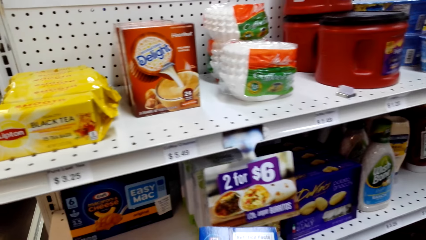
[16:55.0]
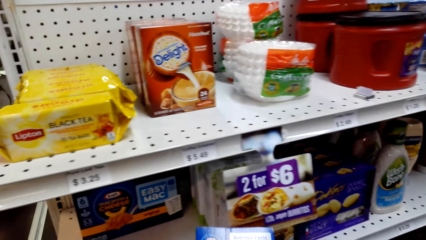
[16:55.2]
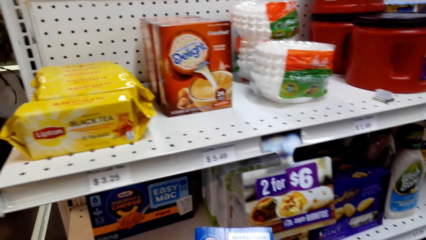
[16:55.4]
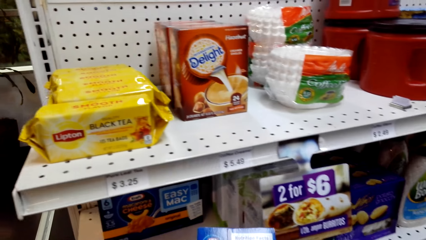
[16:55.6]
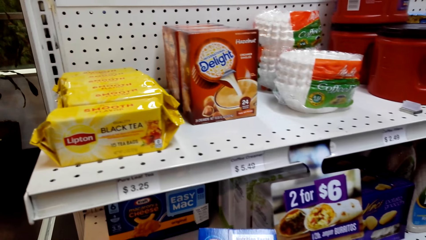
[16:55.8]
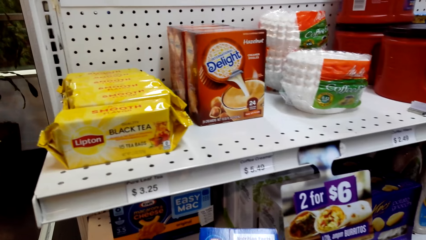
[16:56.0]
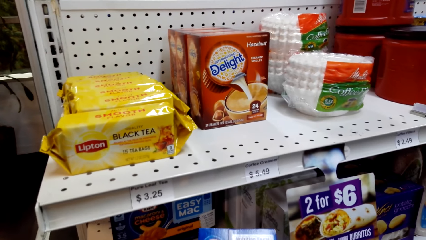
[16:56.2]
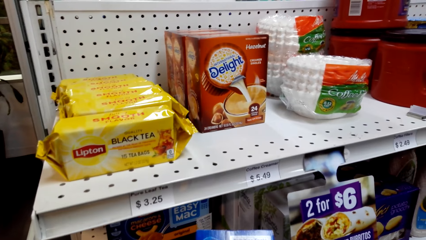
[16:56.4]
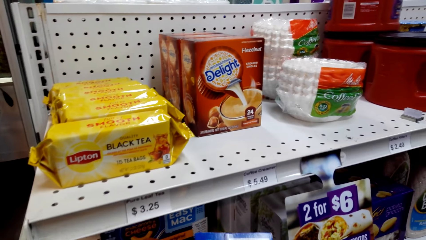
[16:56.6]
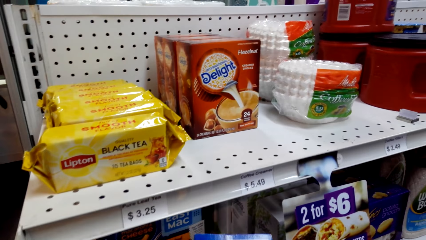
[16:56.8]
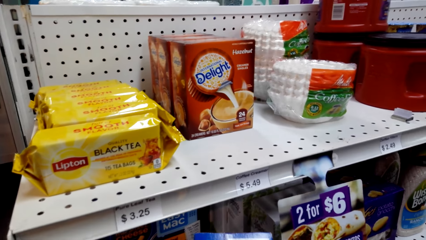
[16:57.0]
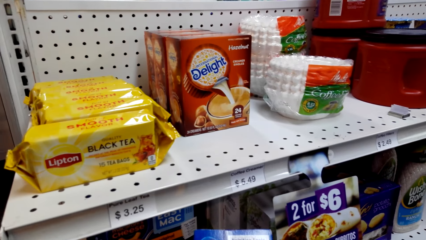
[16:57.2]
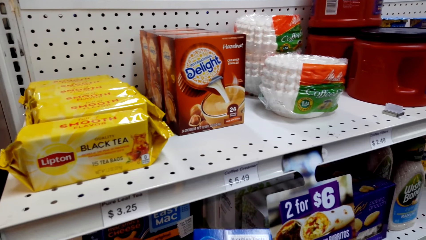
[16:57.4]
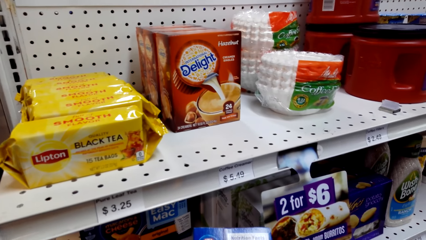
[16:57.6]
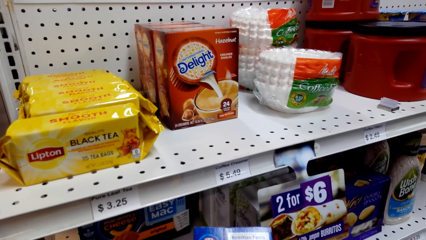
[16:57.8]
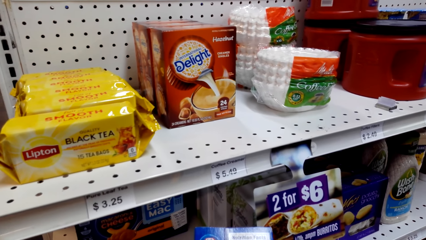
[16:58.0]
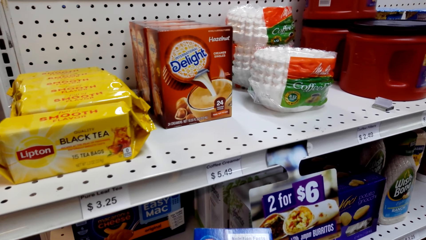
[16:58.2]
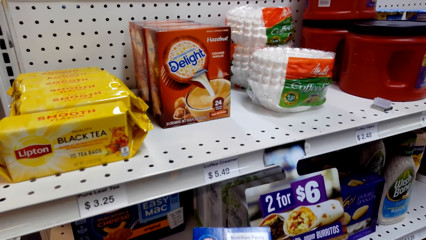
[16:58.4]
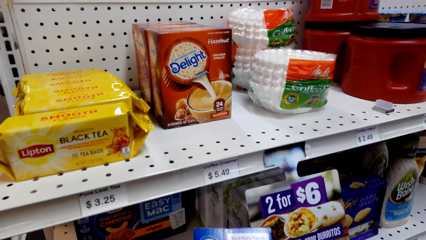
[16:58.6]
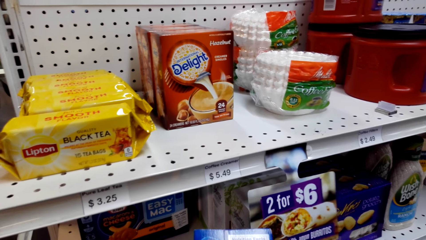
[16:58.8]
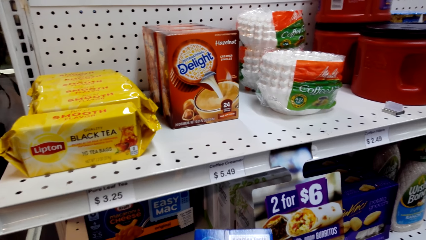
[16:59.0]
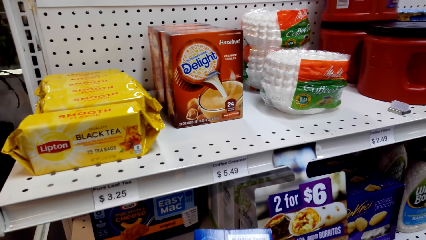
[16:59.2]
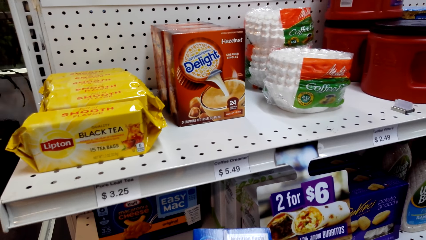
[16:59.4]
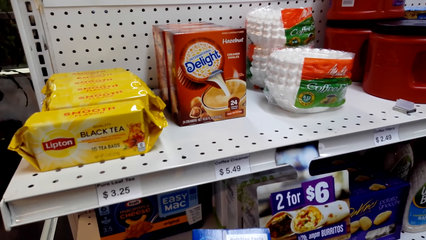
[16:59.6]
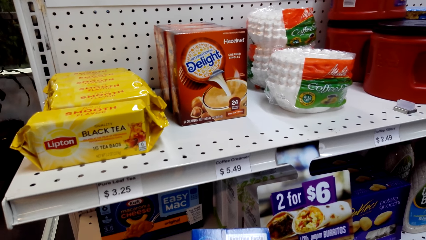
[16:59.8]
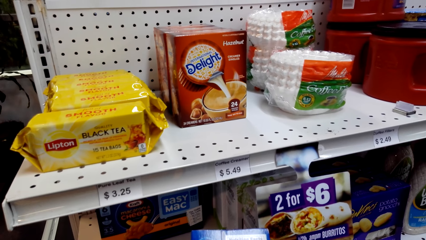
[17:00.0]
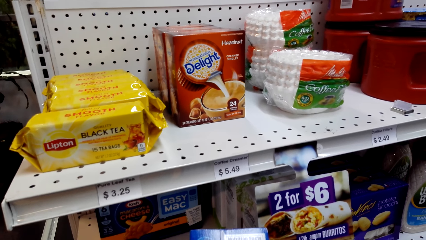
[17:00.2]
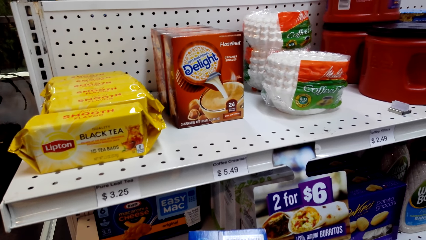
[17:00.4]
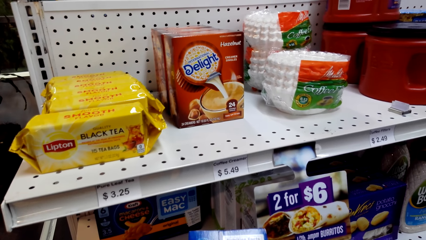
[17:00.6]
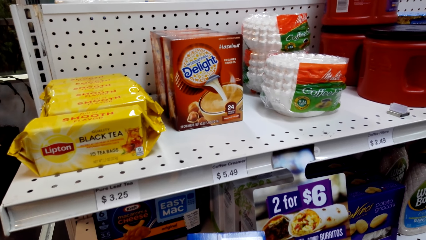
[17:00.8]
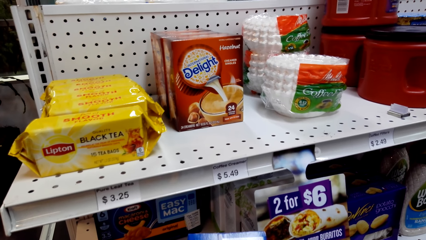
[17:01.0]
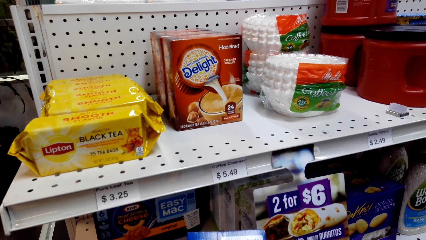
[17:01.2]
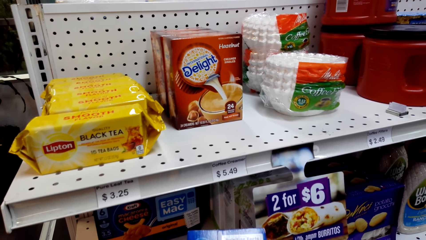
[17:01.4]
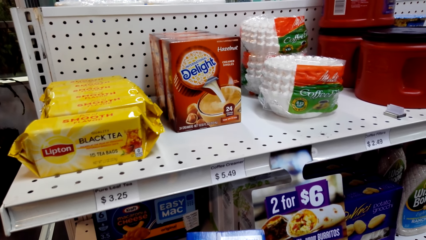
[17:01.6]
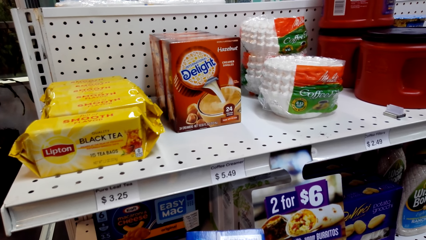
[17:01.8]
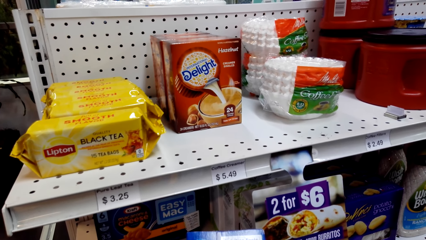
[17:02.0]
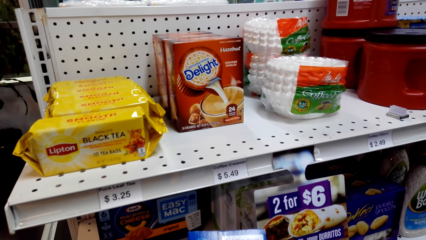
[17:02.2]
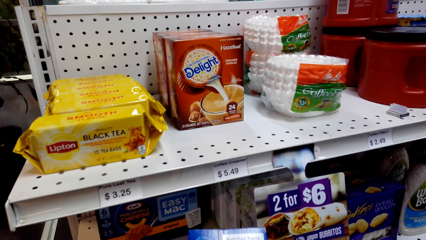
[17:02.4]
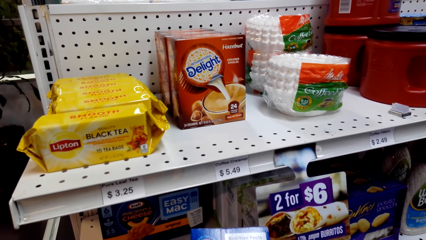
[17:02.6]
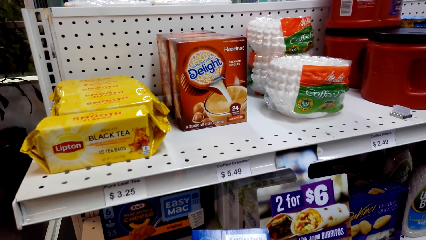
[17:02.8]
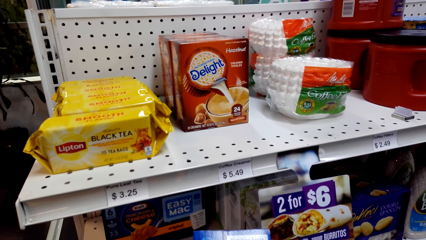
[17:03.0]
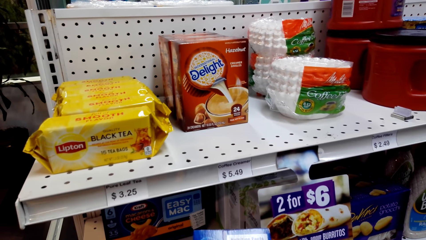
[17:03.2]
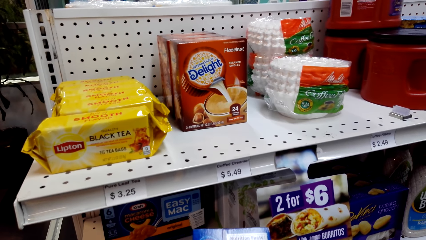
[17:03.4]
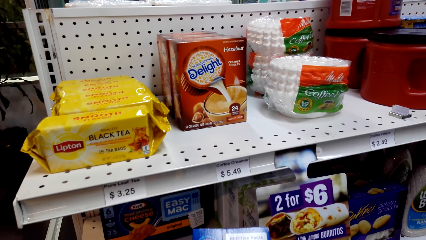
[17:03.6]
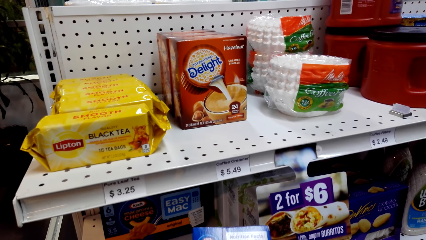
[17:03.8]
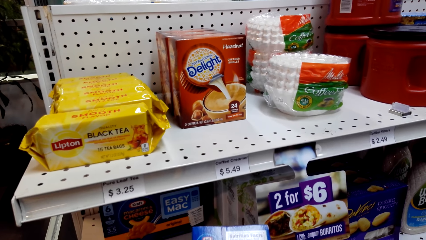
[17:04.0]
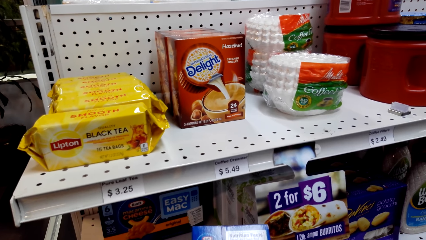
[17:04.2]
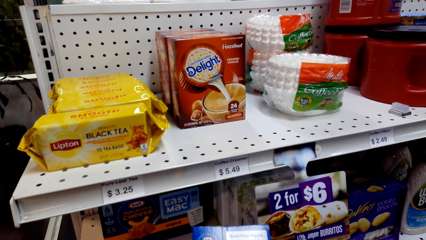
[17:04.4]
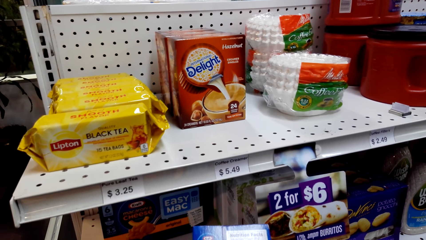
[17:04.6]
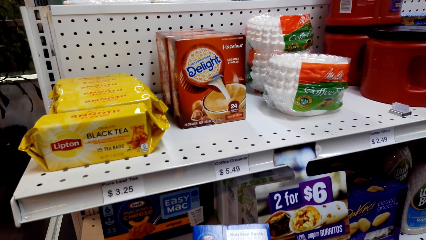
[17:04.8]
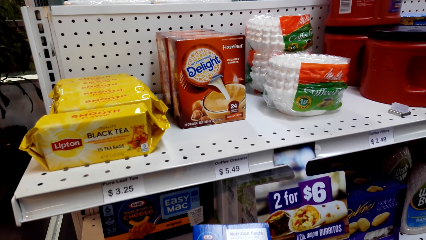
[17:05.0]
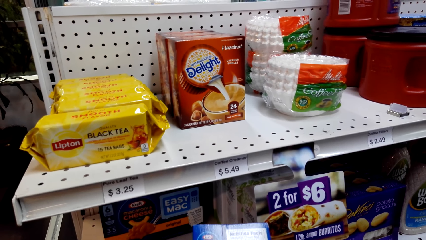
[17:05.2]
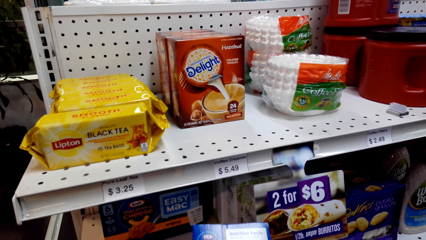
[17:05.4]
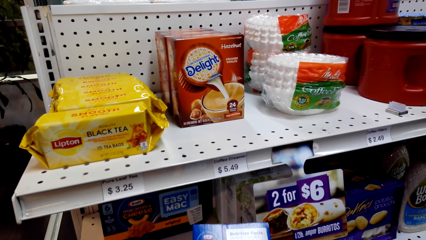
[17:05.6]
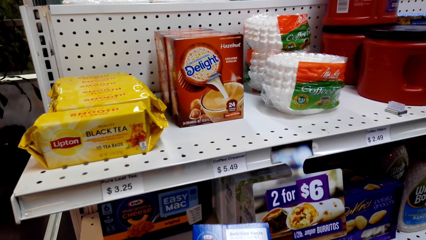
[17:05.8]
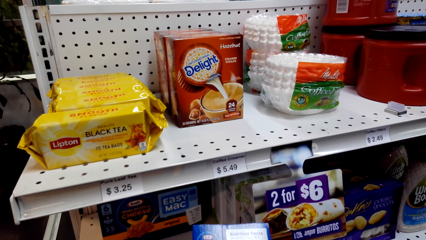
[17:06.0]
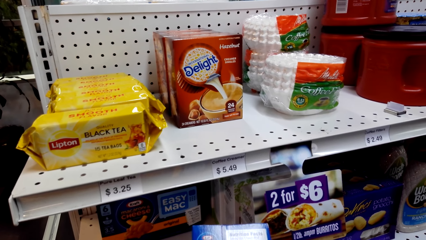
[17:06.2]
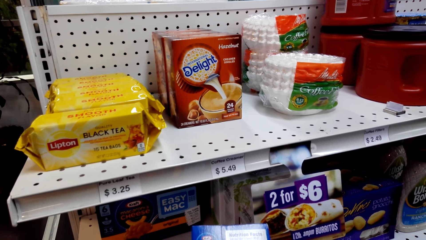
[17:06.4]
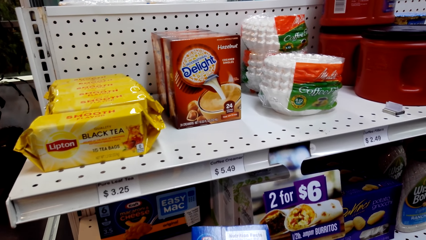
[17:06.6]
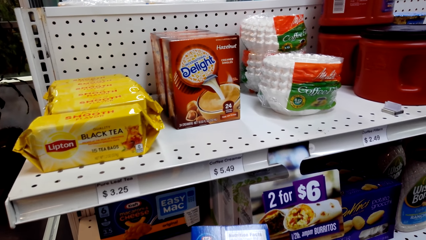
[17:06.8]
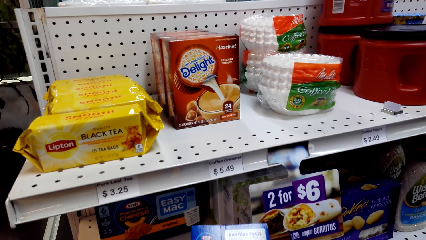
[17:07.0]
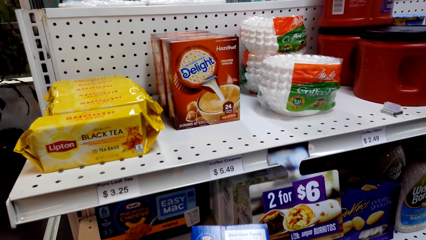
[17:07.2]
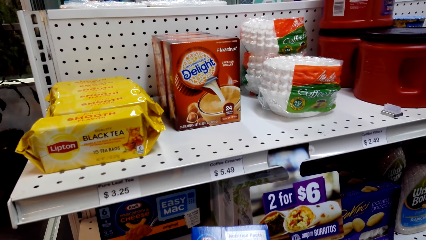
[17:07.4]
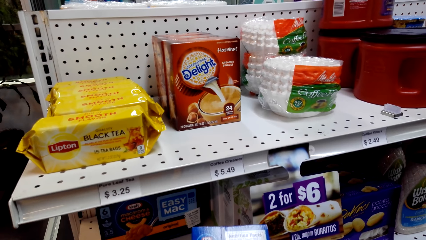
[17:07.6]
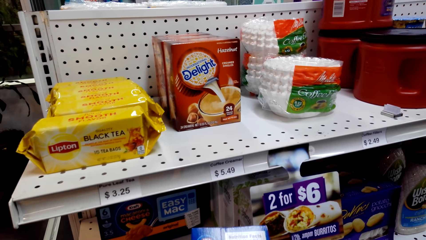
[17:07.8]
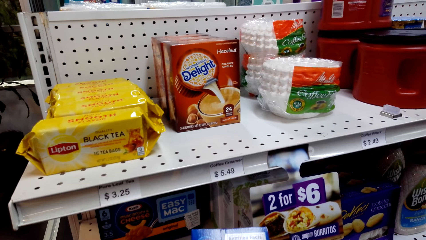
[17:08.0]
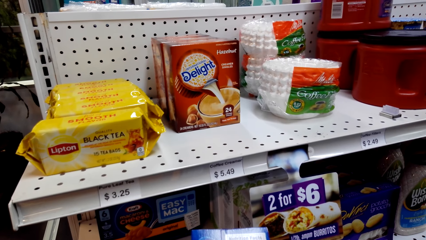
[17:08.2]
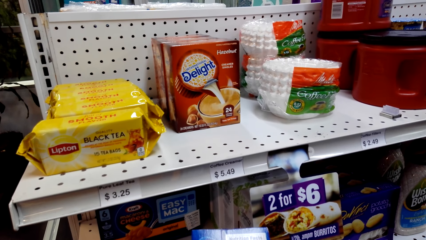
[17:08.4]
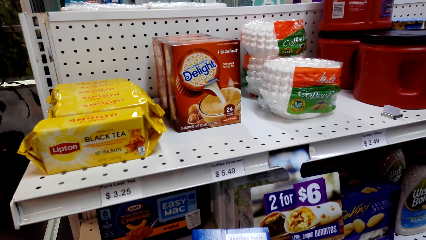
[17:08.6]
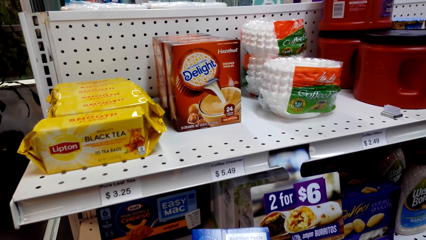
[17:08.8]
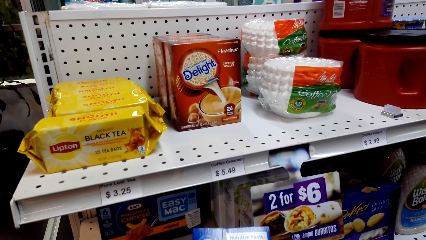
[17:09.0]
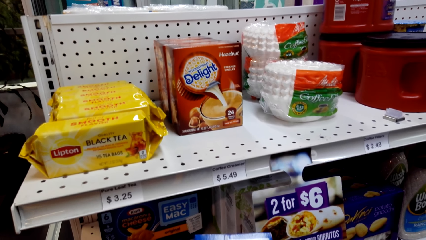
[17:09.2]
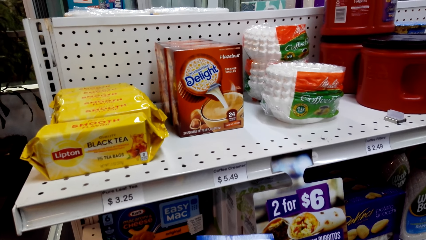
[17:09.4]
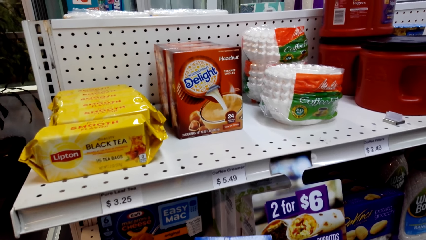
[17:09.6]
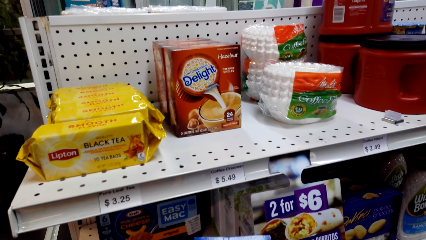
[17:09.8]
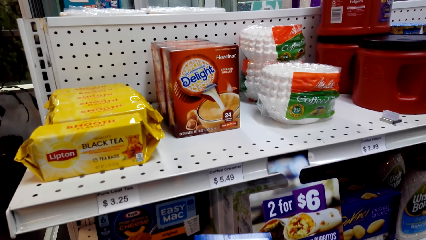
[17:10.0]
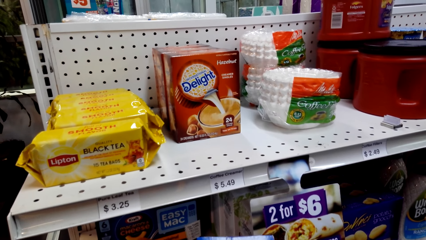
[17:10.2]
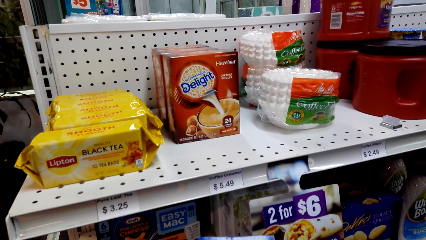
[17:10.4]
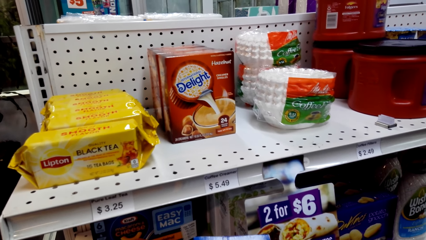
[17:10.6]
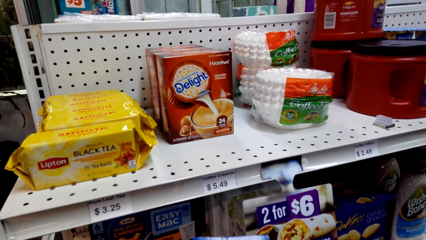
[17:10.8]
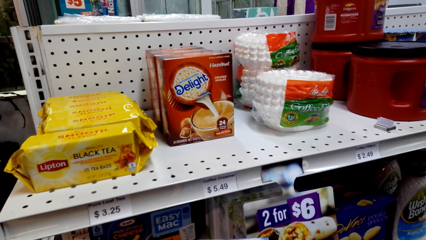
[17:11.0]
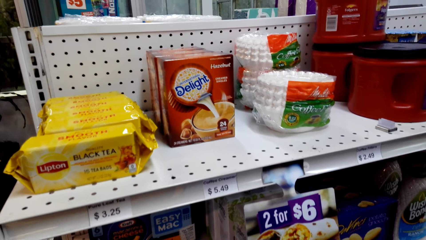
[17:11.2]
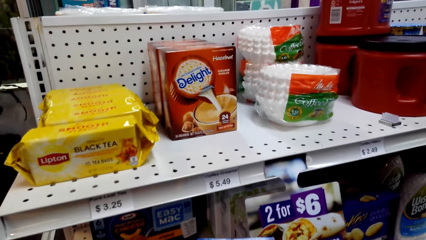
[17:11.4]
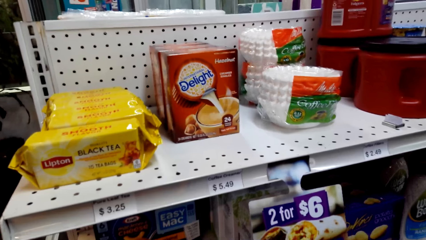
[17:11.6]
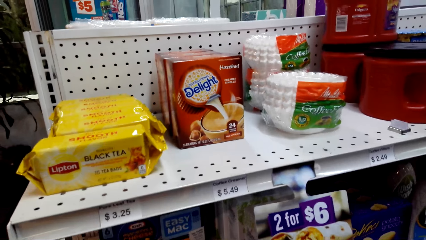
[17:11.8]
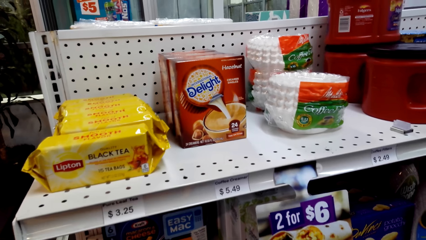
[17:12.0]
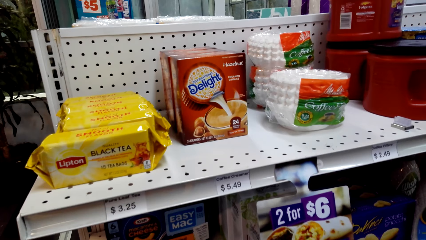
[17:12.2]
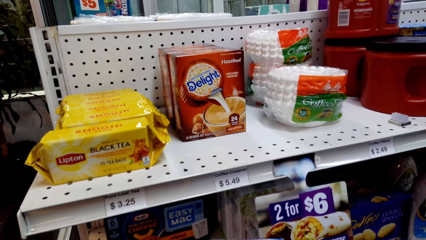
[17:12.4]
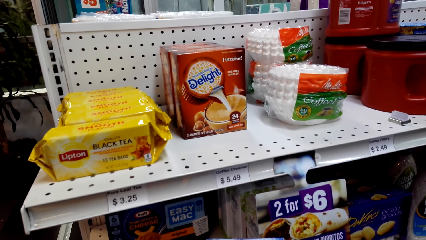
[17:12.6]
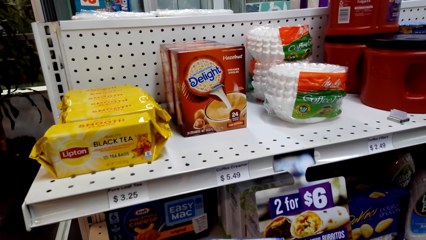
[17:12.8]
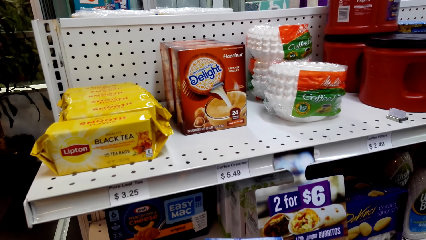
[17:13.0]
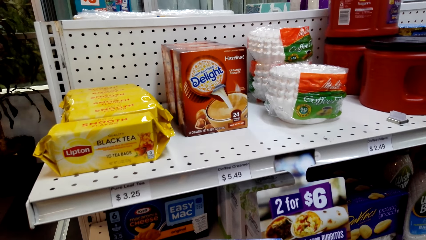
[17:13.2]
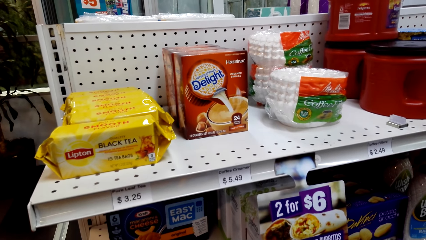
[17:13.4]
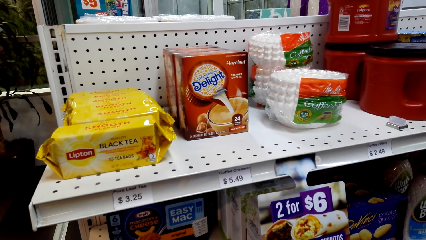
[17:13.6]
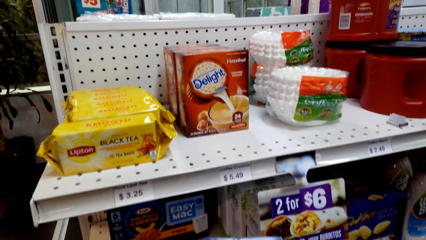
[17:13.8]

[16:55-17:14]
The camera wearer looks around the shelf. They read the packet of snacks. They look at the packet of snack.
